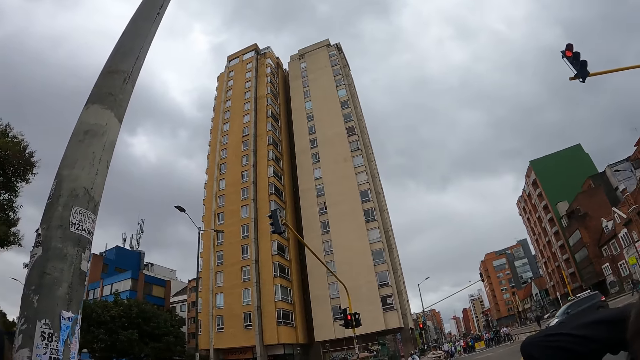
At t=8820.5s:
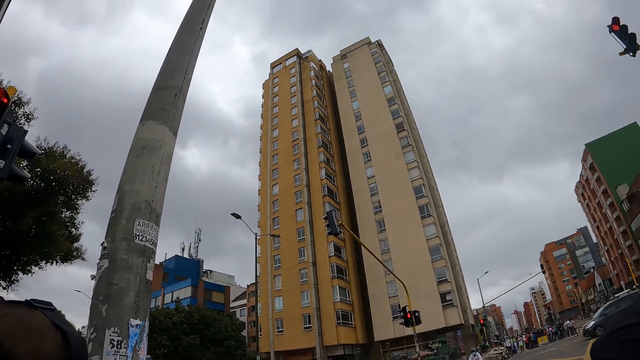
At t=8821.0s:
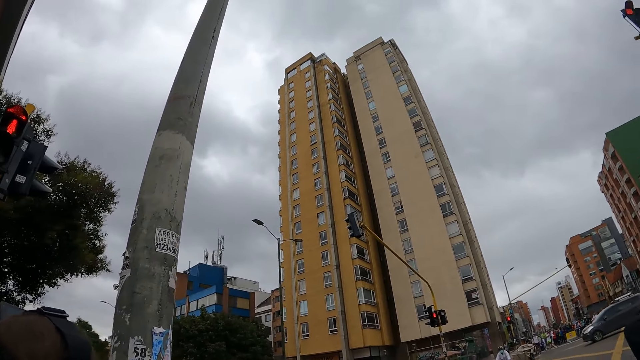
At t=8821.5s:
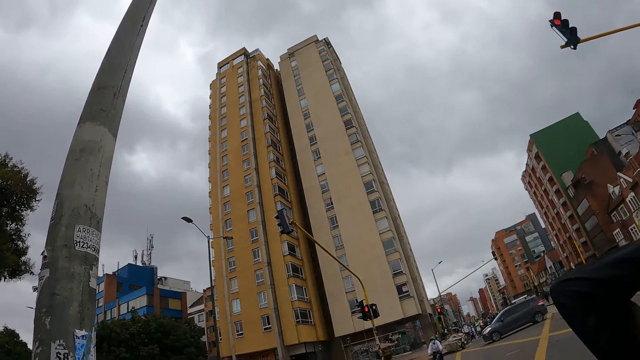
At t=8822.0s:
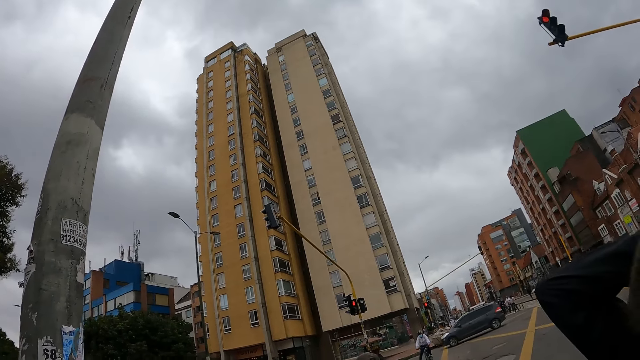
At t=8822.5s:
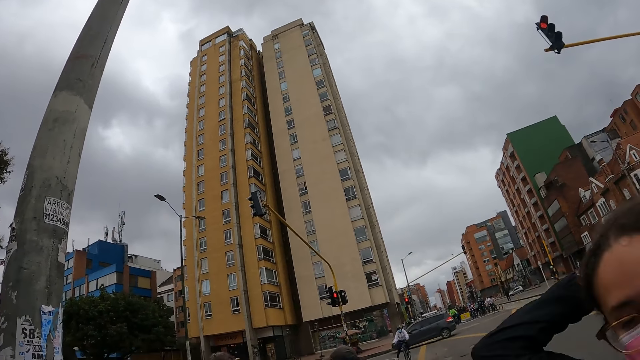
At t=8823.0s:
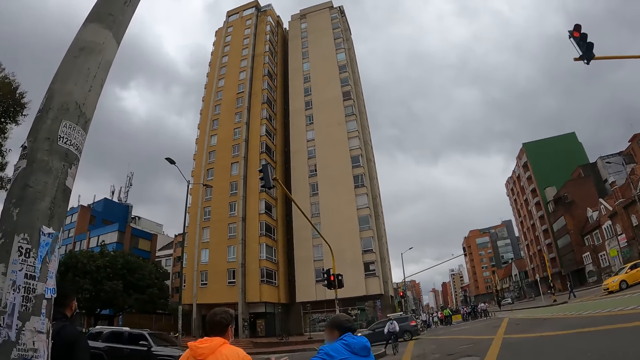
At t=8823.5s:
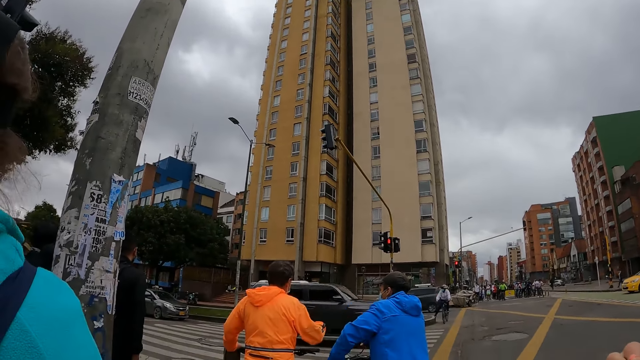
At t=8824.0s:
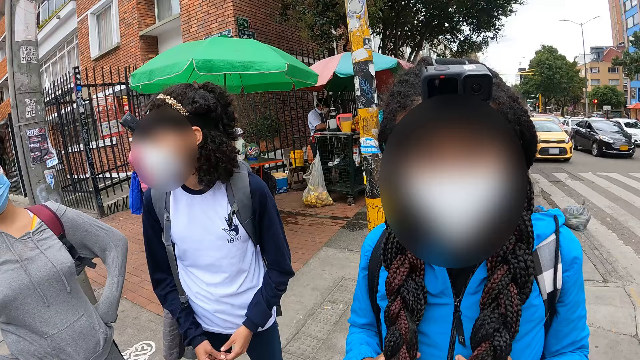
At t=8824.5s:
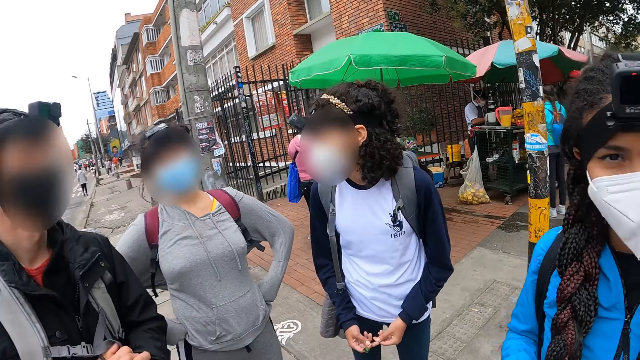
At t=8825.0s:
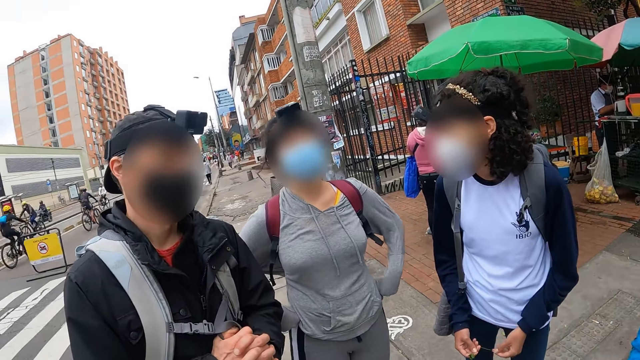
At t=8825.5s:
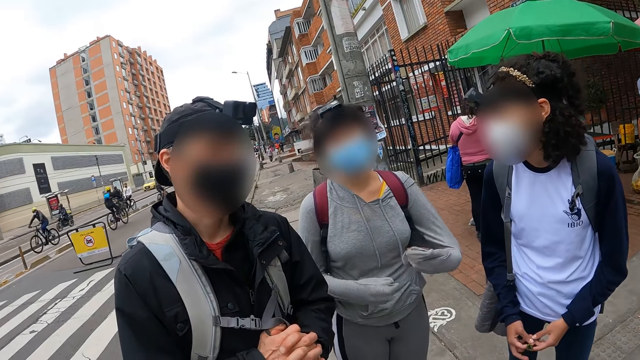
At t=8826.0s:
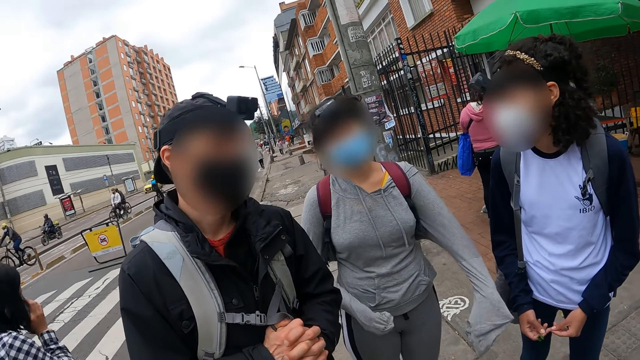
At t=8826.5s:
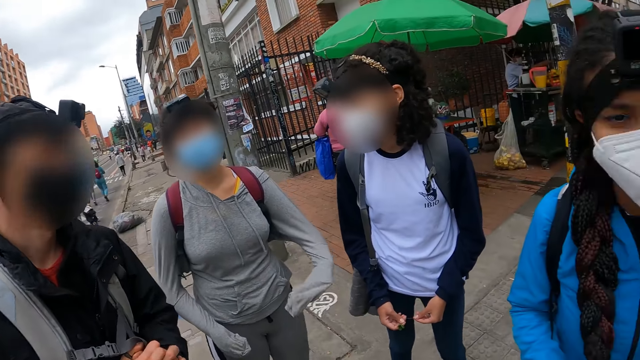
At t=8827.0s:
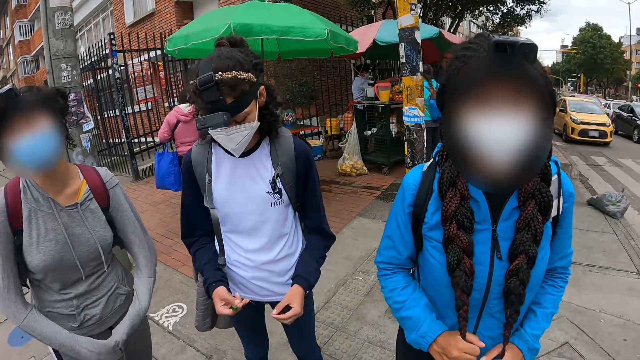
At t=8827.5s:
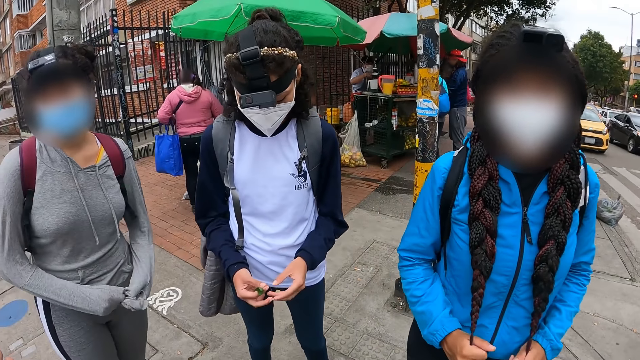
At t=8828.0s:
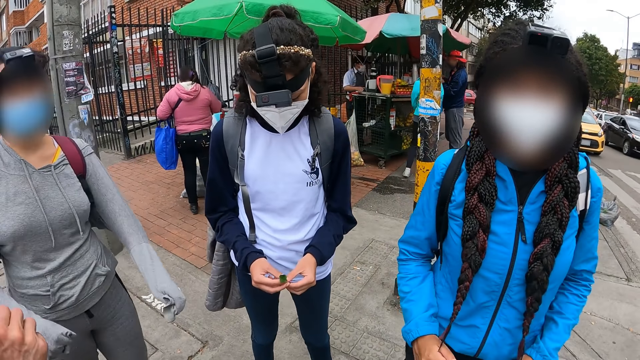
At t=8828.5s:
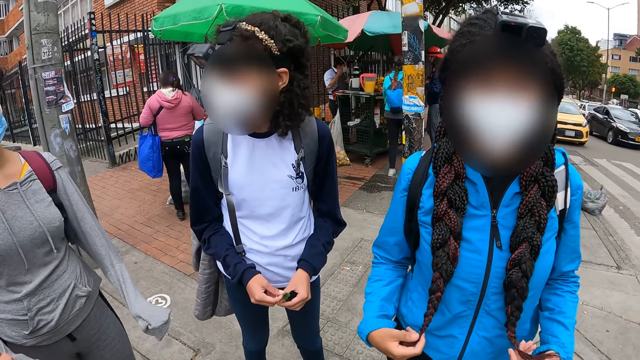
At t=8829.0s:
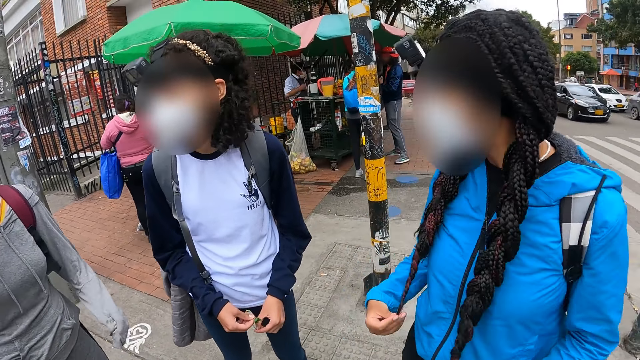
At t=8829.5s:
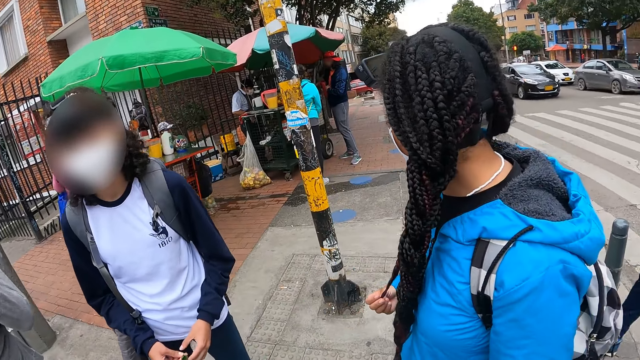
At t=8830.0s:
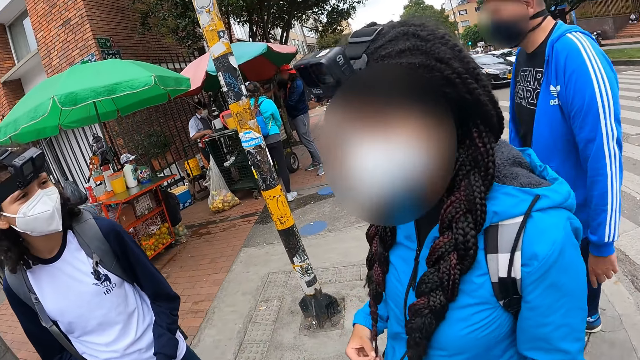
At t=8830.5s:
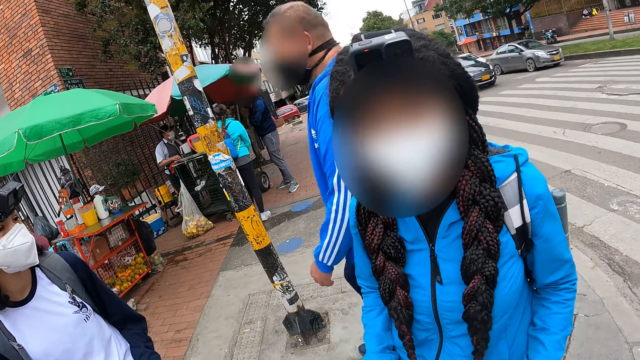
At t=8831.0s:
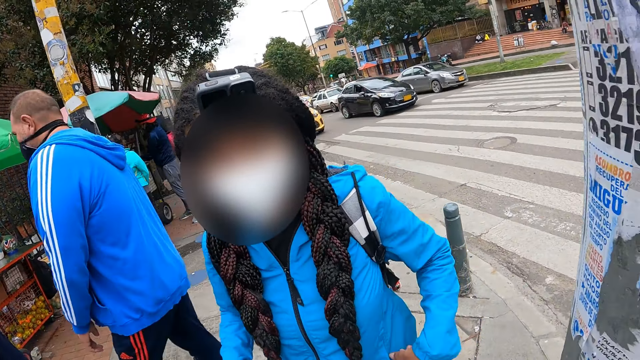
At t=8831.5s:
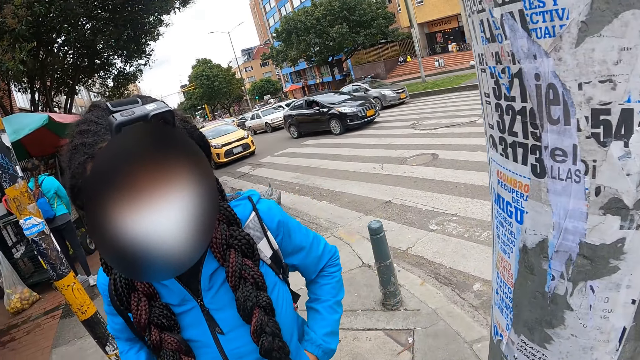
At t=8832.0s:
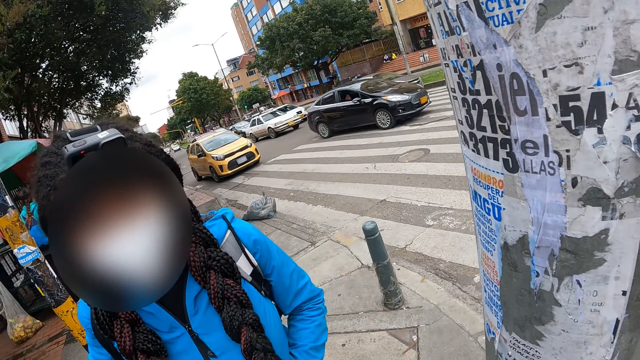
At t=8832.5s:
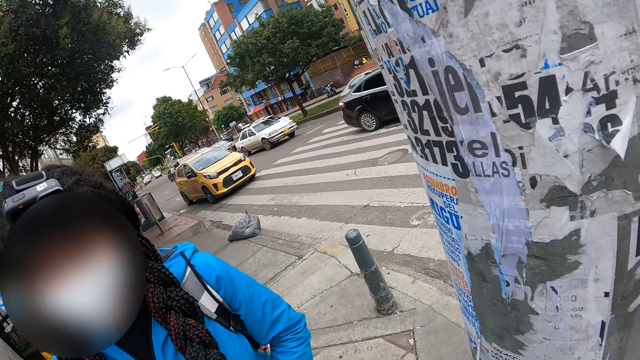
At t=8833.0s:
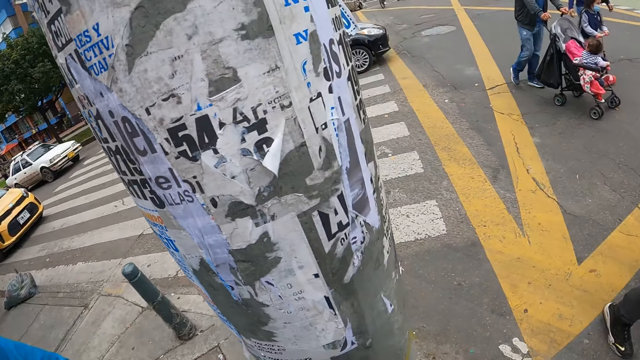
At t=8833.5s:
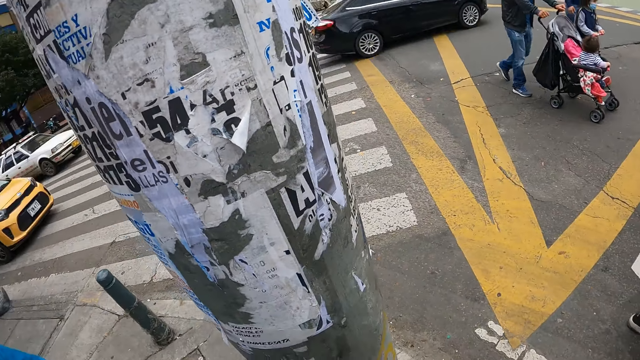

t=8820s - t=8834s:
The camera wearer adjusts her hair. A person moves her hands. Another person touches her hair. A third person holds a leaf. The second person looks around the road. The camera wearer looks around the road.

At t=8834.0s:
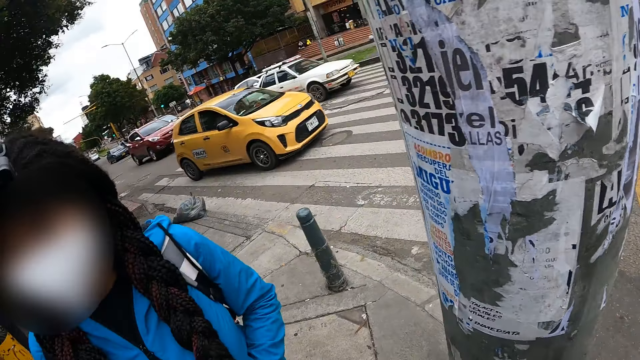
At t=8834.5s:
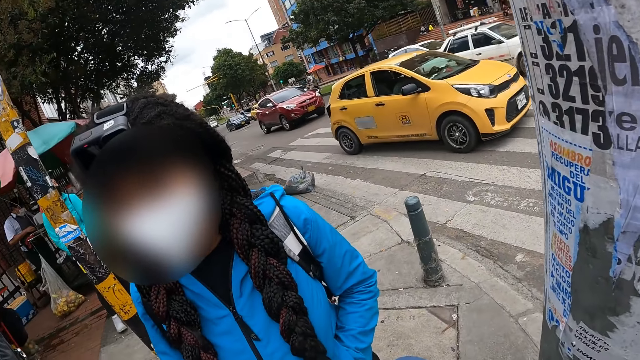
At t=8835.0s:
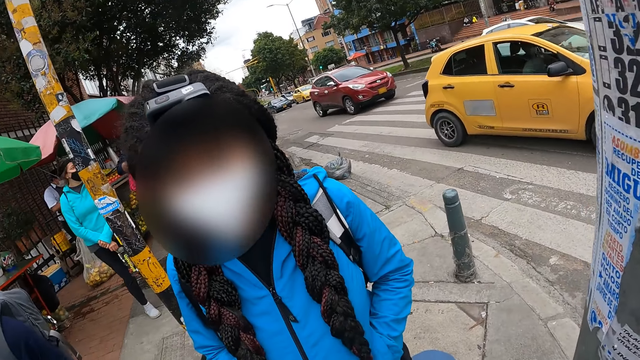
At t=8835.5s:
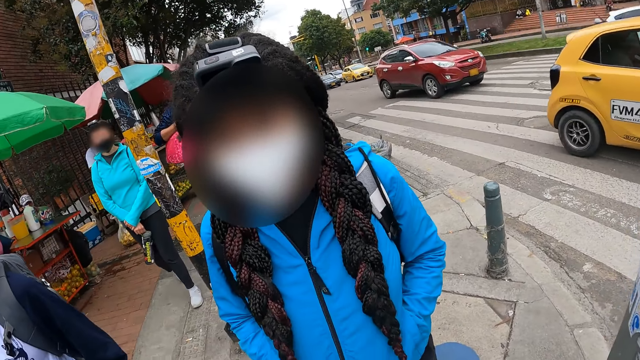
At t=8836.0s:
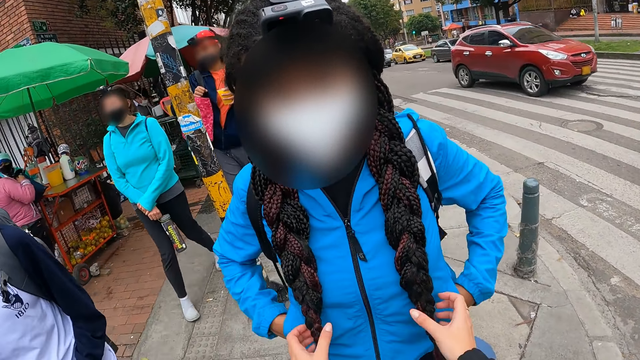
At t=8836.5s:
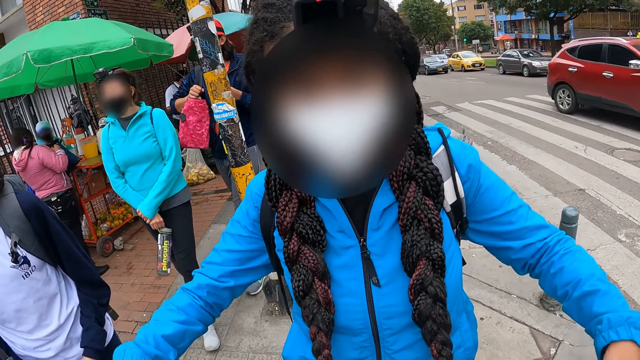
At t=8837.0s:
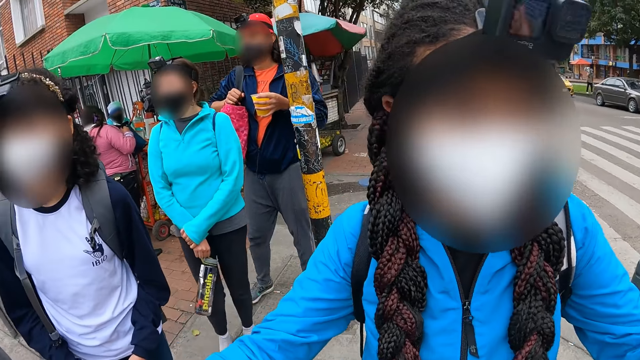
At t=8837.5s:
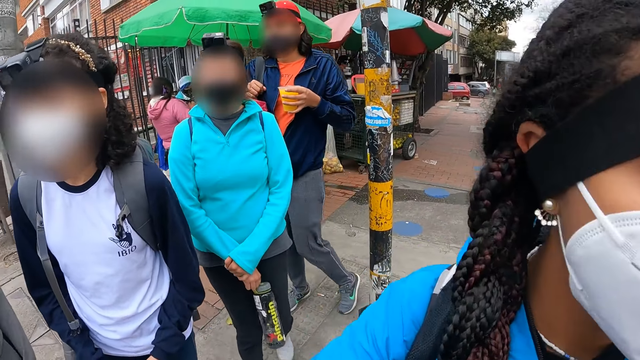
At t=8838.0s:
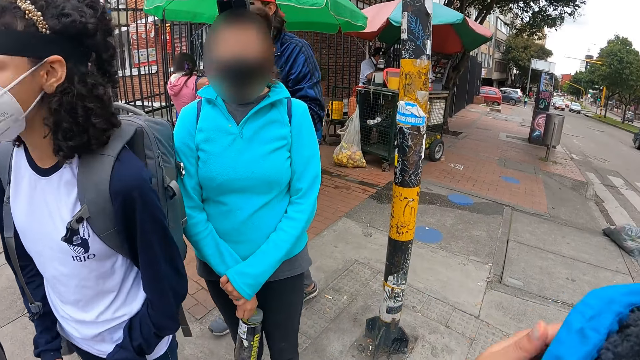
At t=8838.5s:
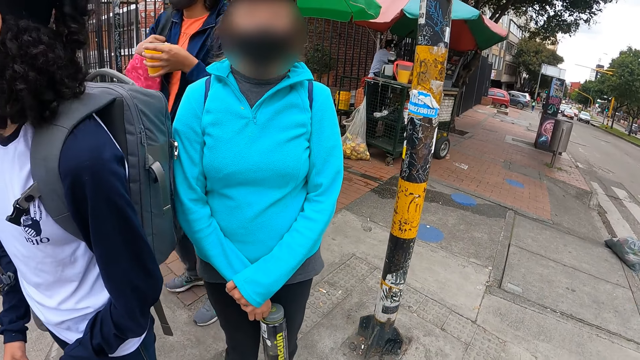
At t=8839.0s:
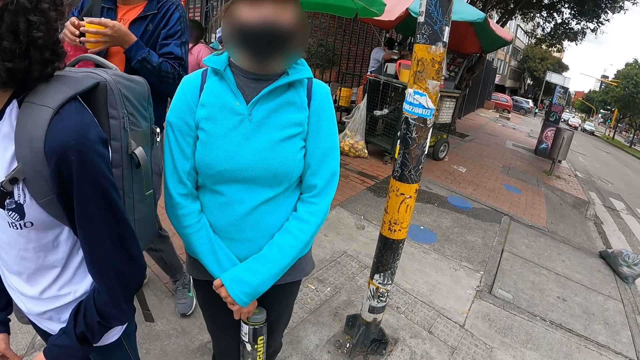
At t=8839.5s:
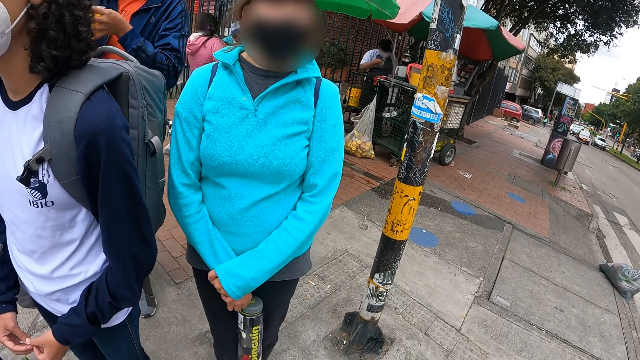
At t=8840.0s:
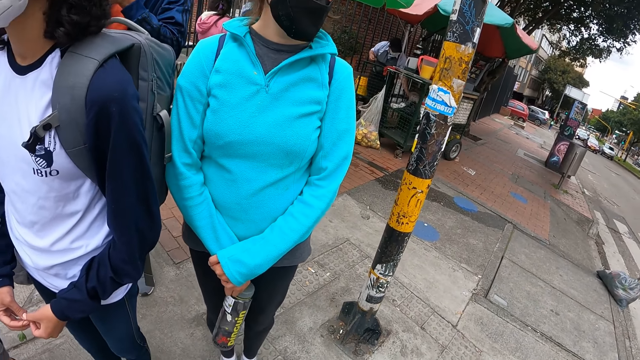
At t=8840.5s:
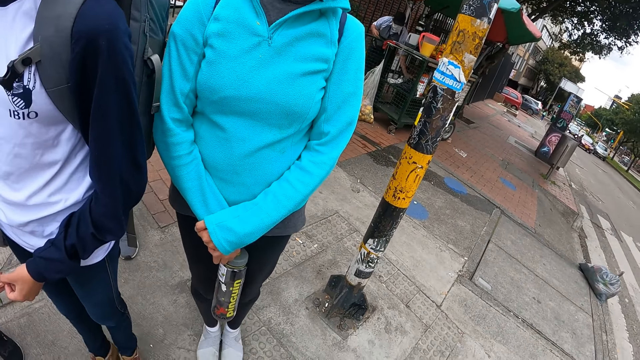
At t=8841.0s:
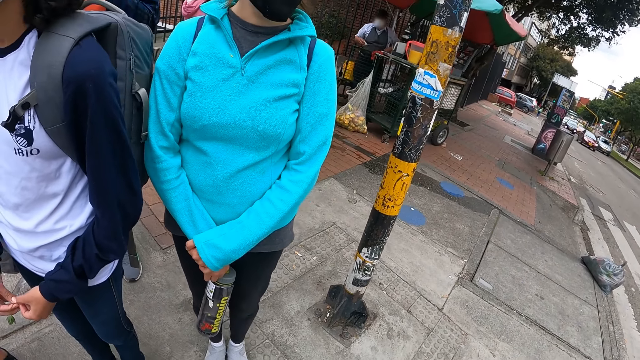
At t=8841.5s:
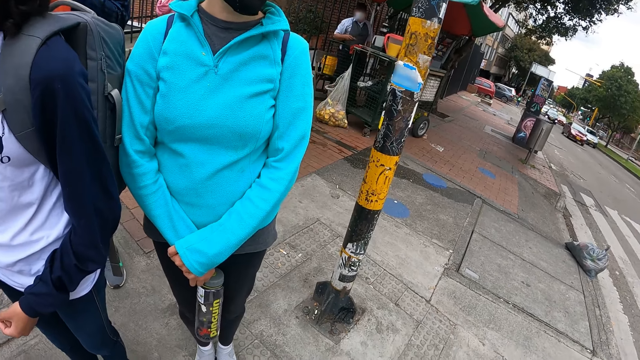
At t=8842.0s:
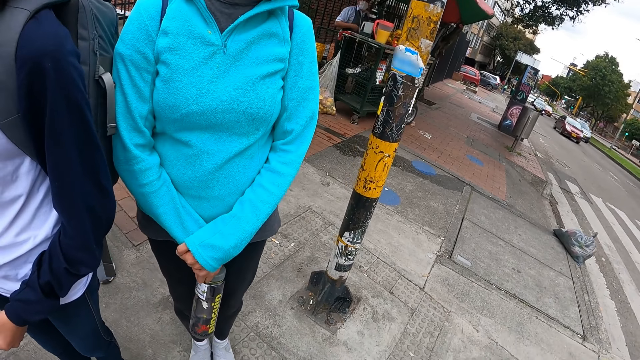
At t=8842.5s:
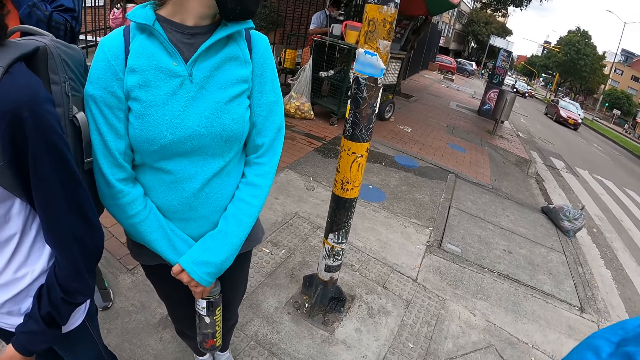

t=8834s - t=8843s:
A person walks on the road. Another person walks on the road. The first person stands on the road. The camera wearer interacts with a woman. The other person stands on the road.
